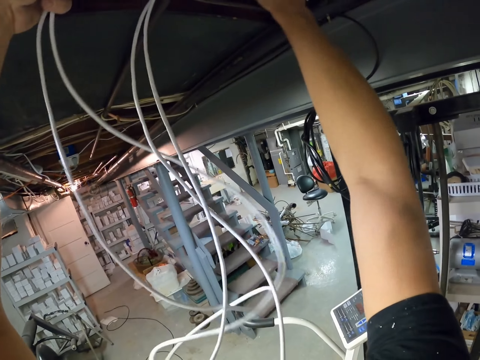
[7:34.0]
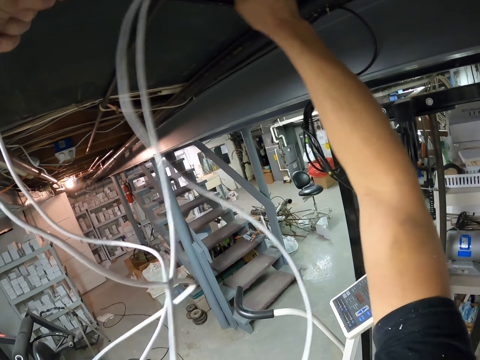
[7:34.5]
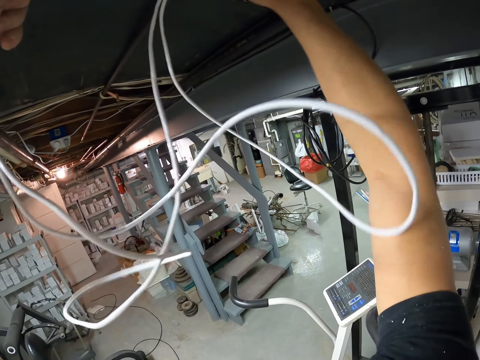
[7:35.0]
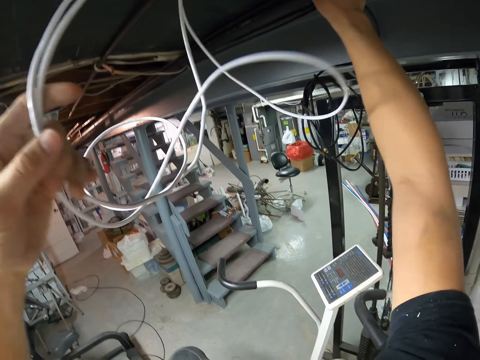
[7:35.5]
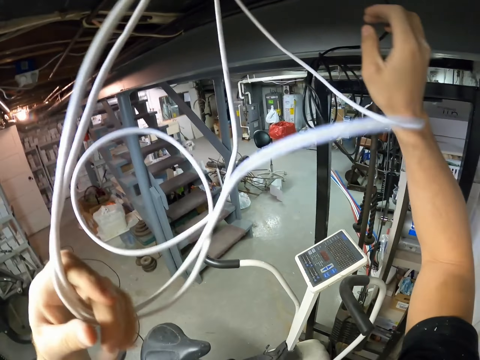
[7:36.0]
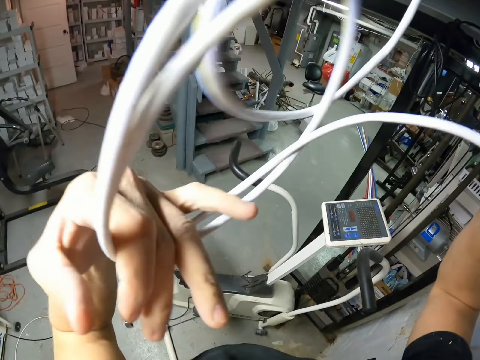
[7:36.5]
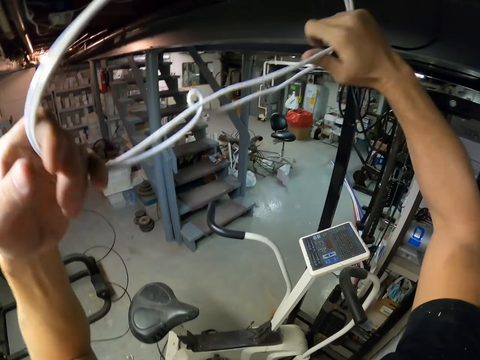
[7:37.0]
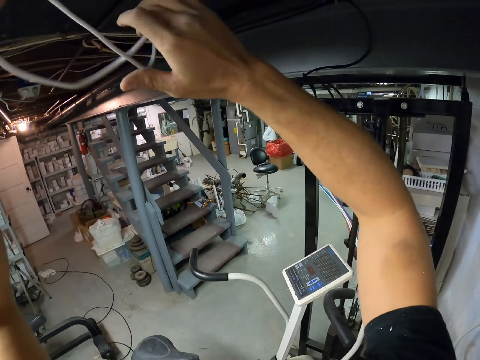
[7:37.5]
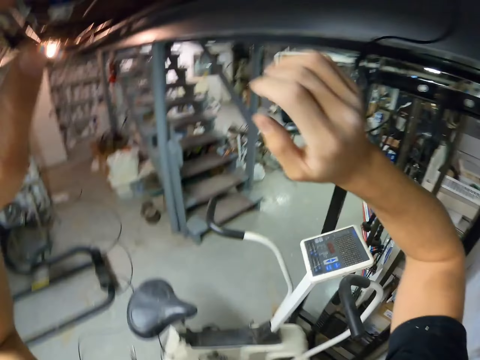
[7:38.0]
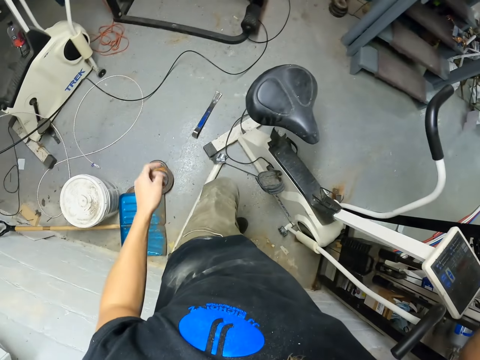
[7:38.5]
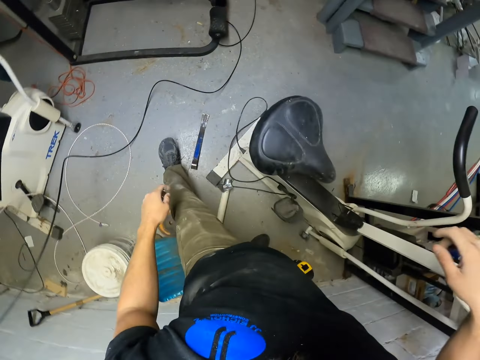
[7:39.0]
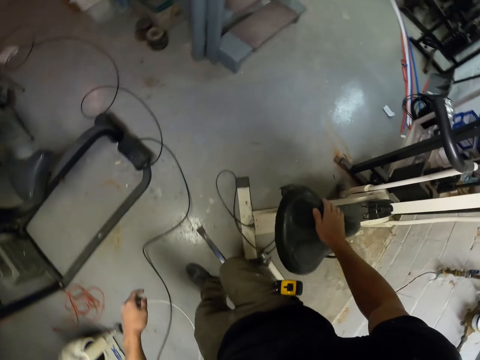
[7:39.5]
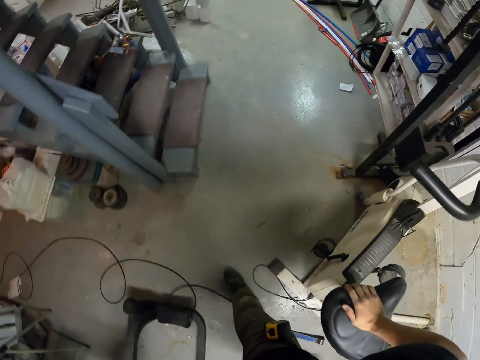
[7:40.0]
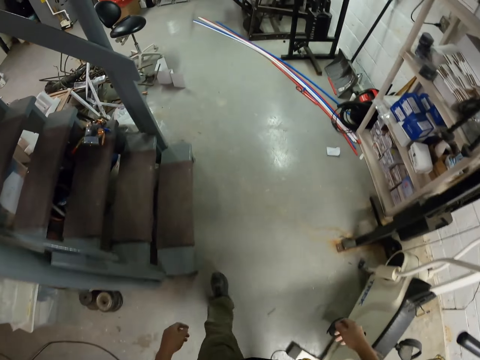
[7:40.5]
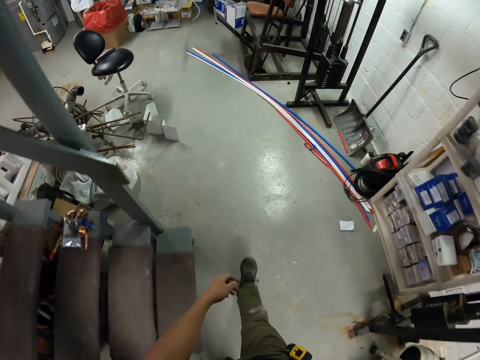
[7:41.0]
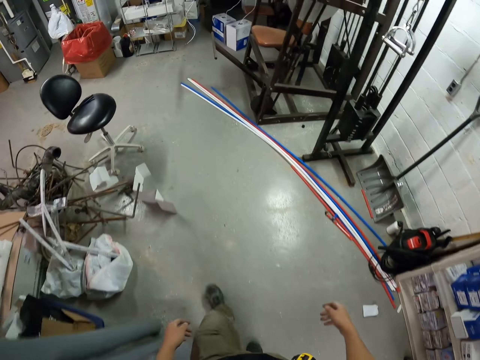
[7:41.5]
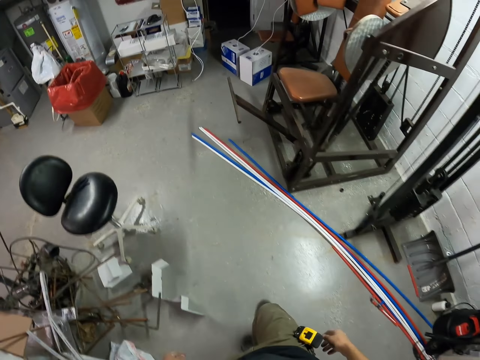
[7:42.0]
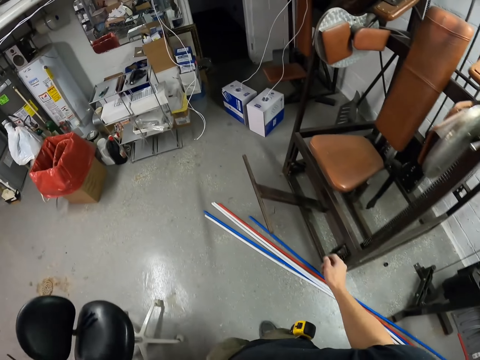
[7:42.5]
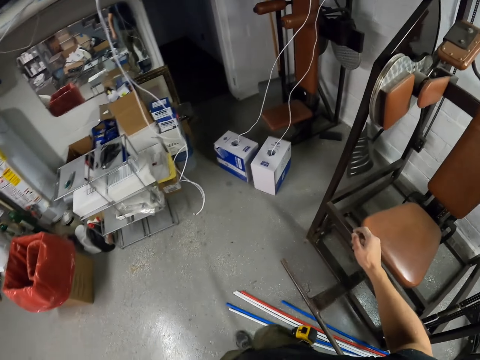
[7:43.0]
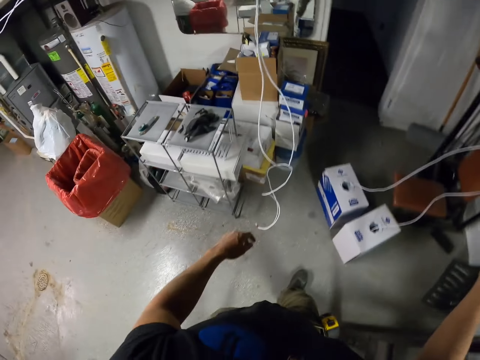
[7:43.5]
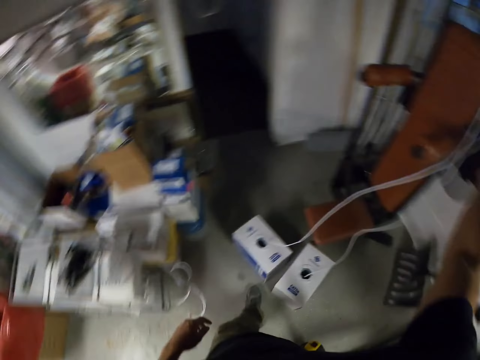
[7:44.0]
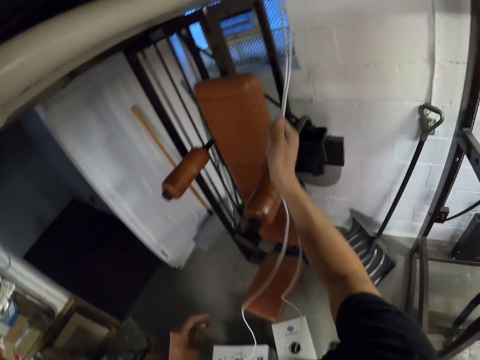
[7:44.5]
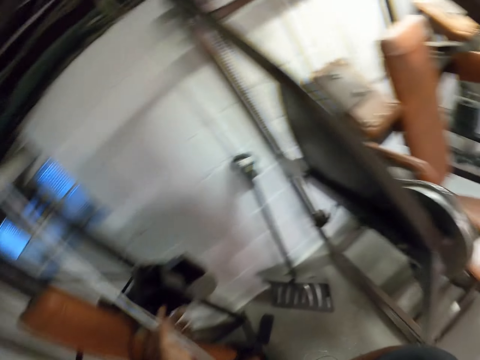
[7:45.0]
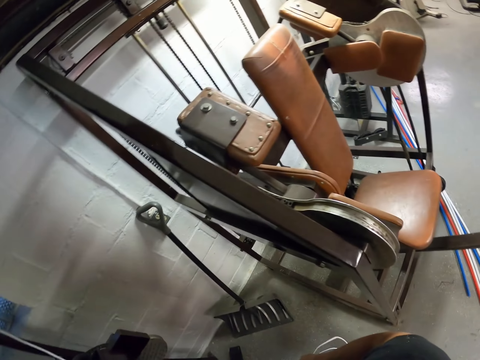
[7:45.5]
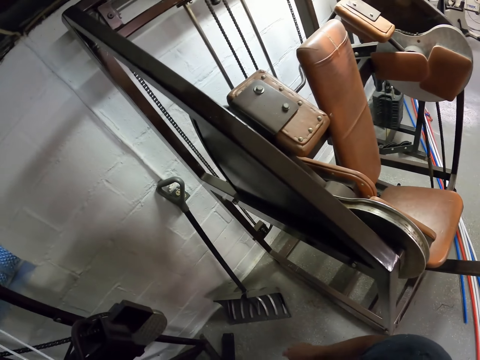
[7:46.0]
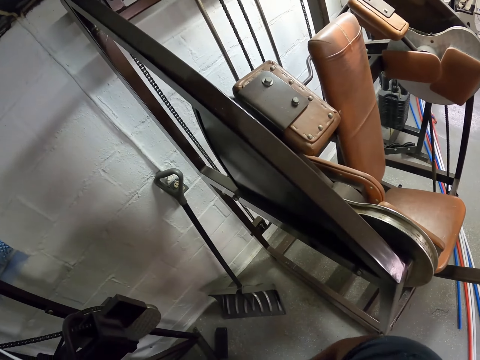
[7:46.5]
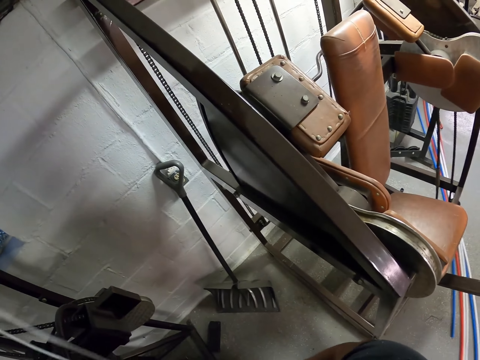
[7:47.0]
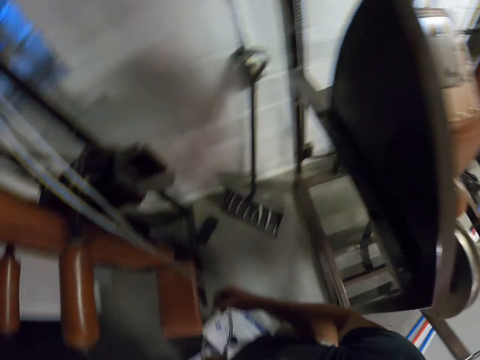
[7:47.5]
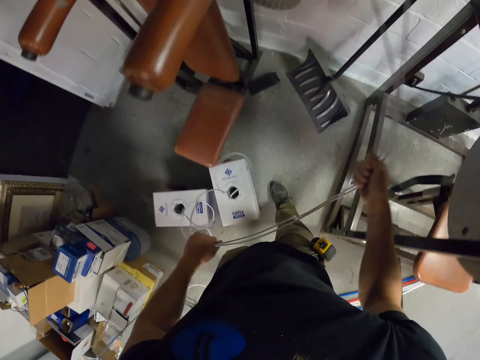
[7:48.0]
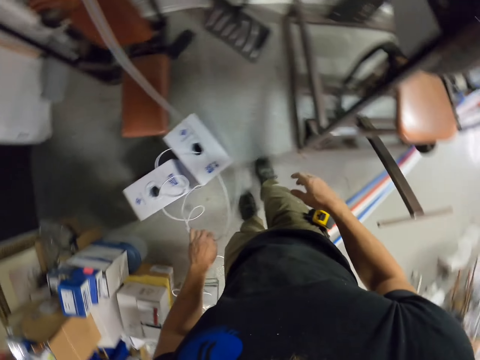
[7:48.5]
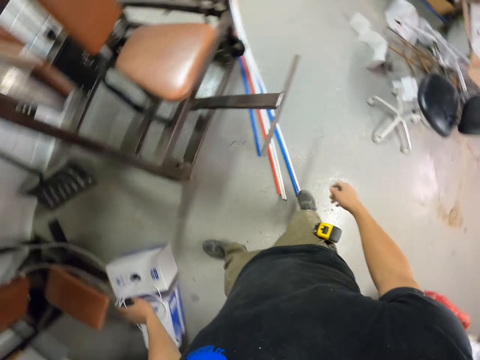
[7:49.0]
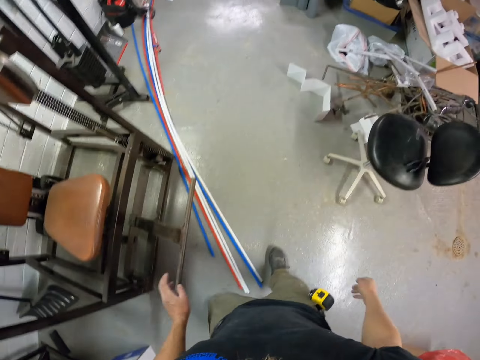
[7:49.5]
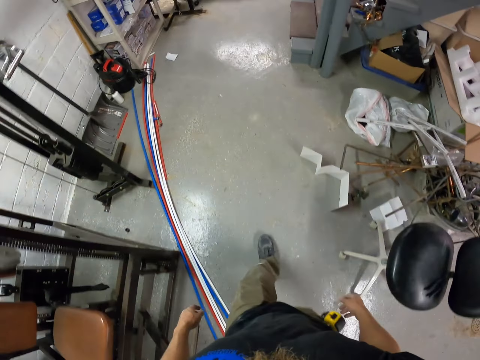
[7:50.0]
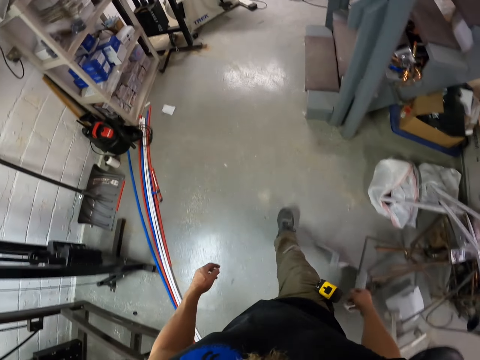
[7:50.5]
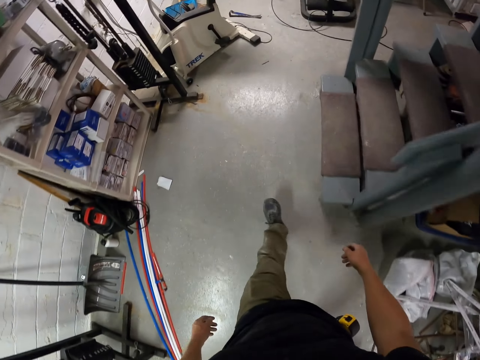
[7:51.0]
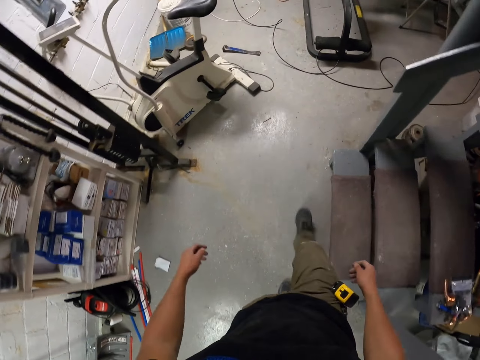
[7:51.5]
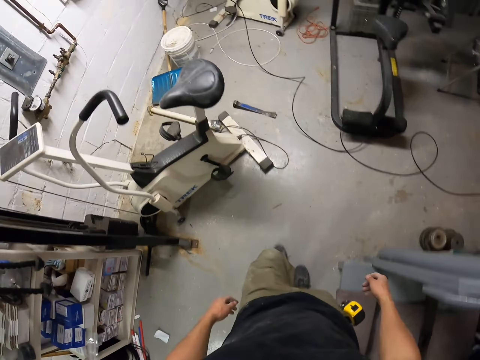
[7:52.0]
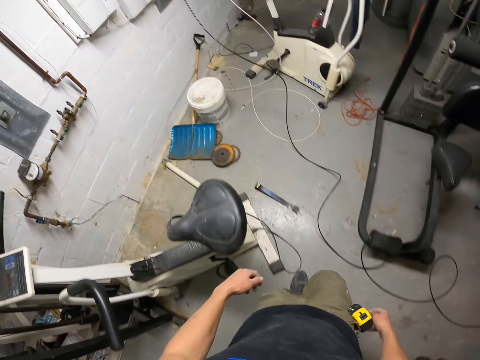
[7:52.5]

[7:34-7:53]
The camera wearer walks. They pull the electric wire with both hands. They walk.

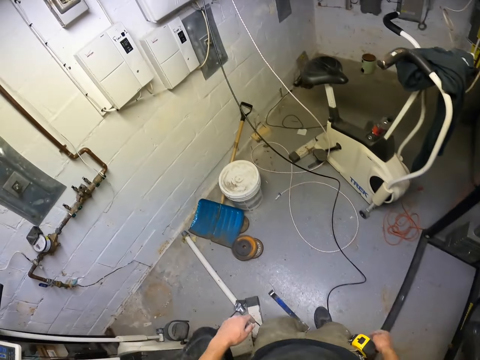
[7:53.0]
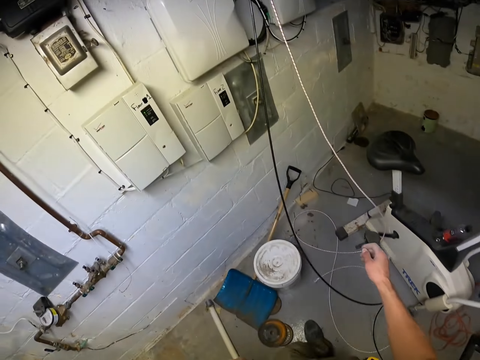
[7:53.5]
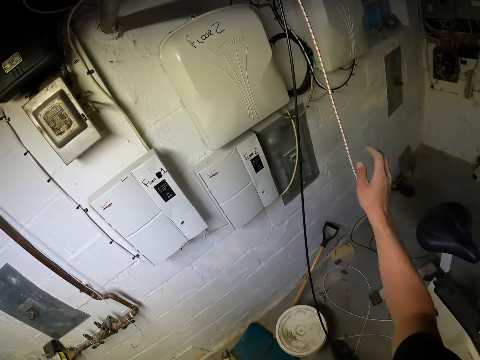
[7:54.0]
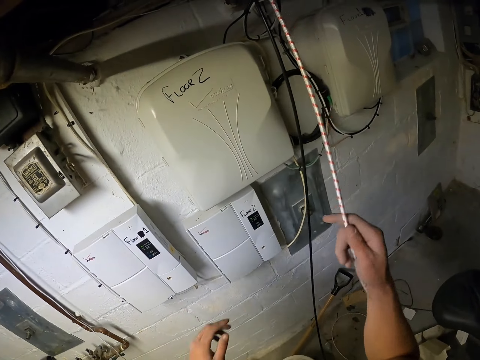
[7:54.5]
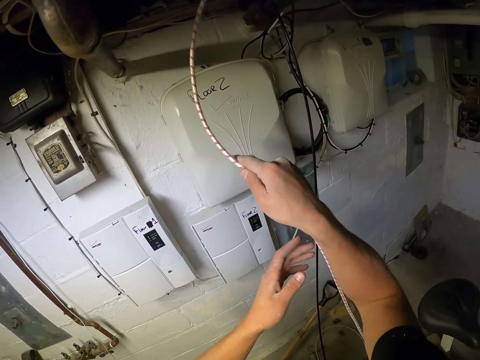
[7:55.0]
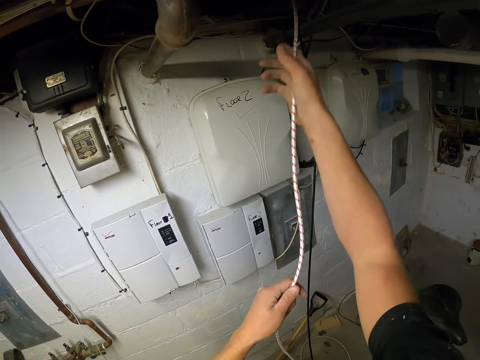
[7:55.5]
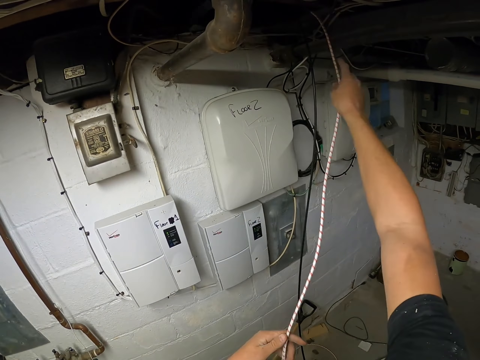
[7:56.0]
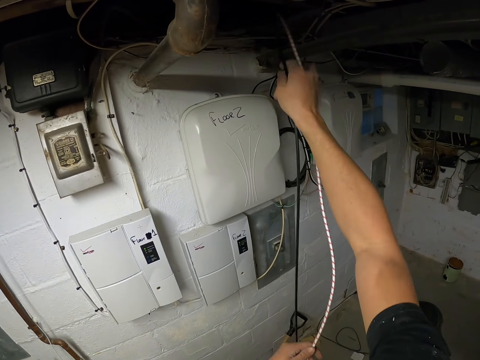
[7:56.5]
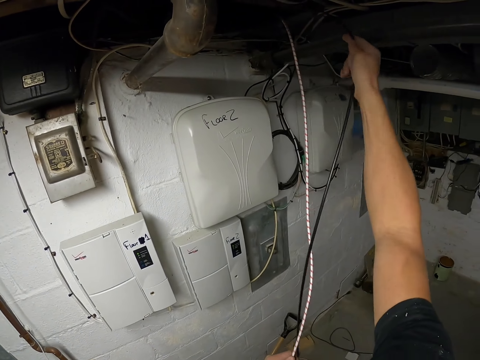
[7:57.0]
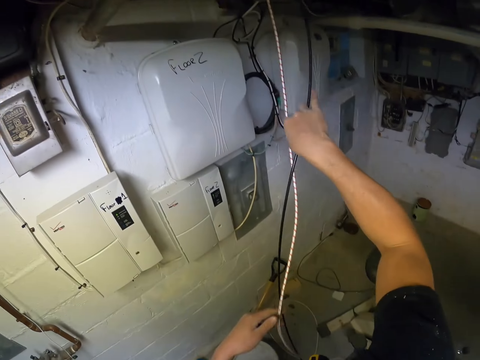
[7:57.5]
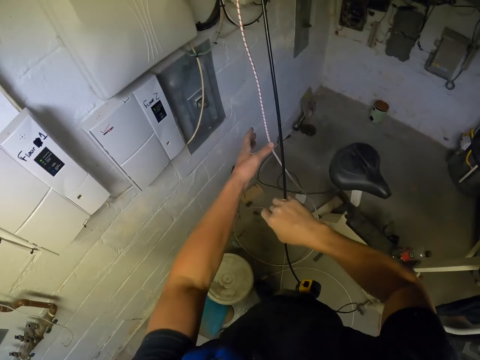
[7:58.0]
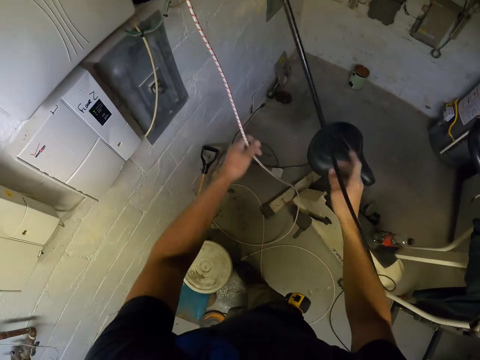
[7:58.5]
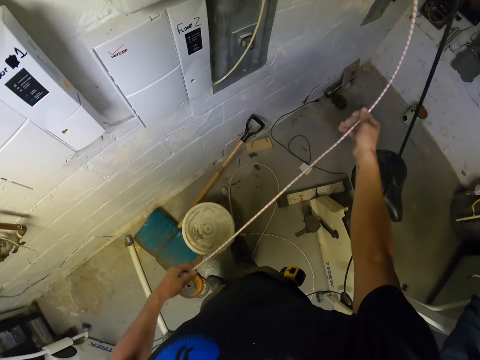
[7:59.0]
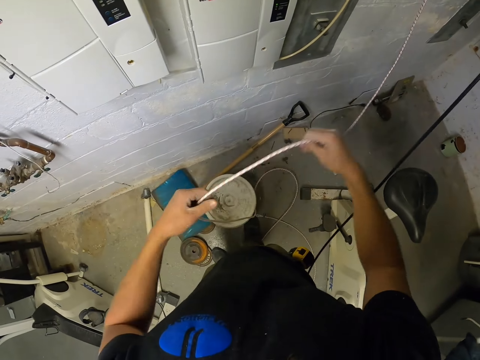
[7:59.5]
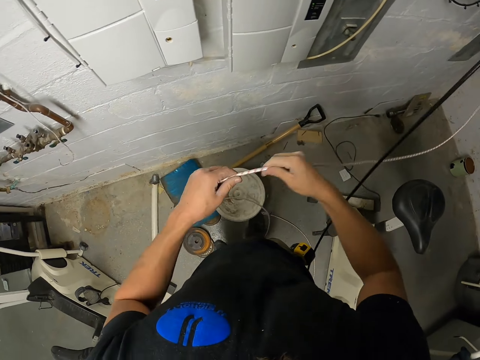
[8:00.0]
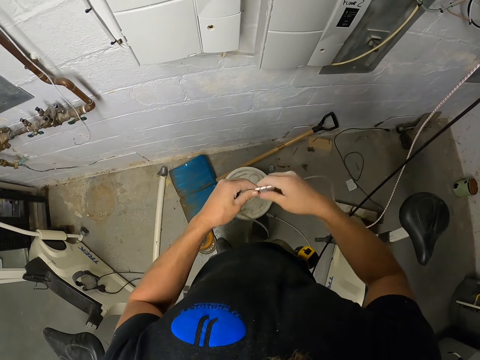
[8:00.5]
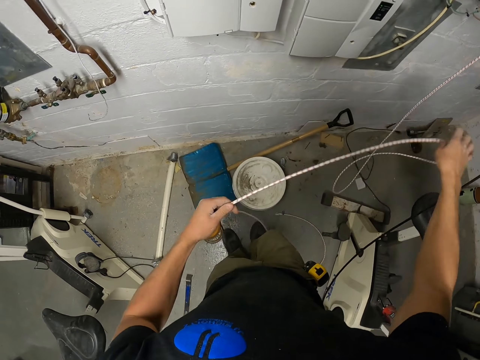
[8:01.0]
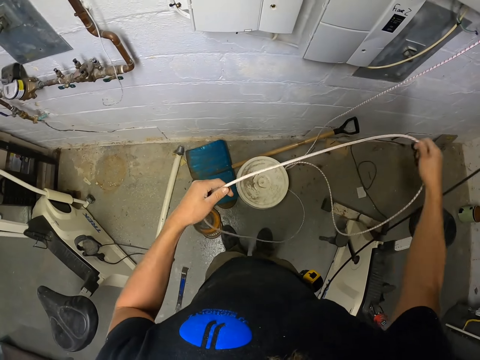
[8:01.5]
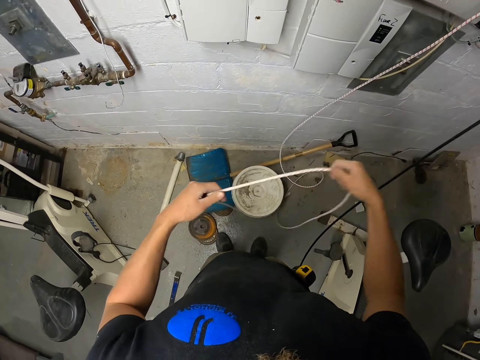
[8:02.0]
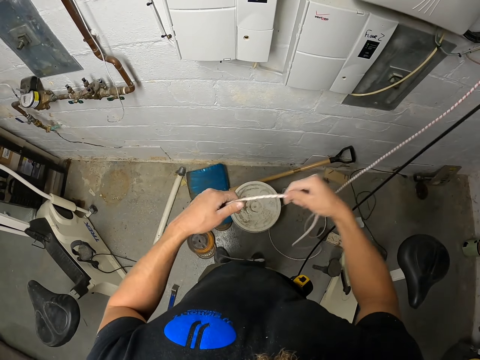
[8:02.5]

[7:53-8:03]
The camera wearer touches the utility cord with the right hand. They adjust the wire. They pull the black electric wire with the right hand, take the utility cord with the left hand, and adjust the utility cord with both hands.
